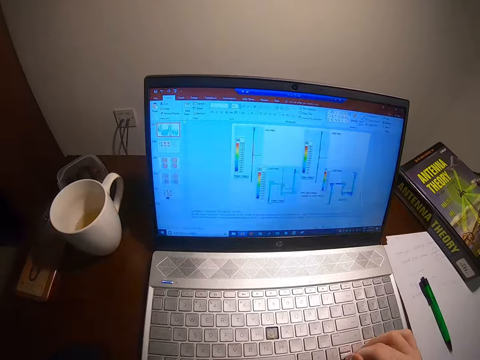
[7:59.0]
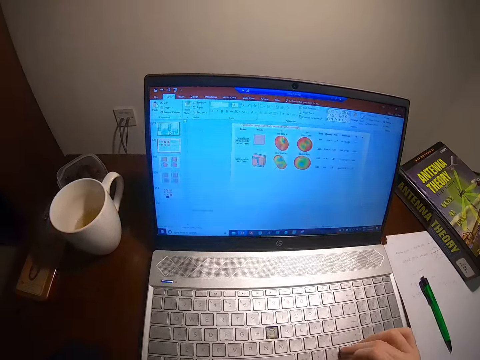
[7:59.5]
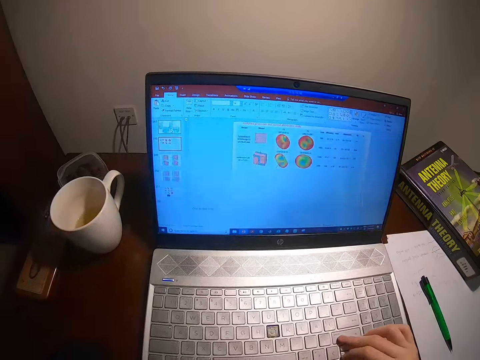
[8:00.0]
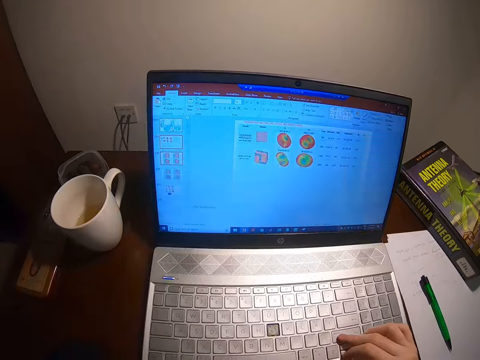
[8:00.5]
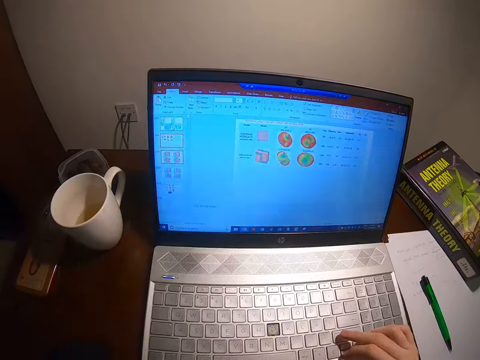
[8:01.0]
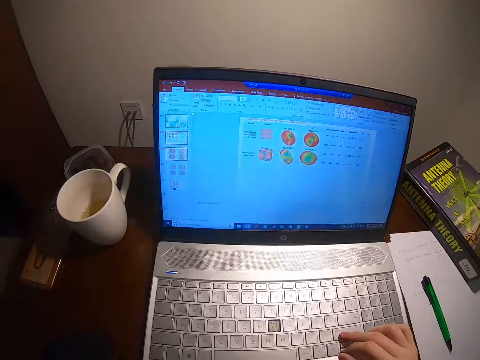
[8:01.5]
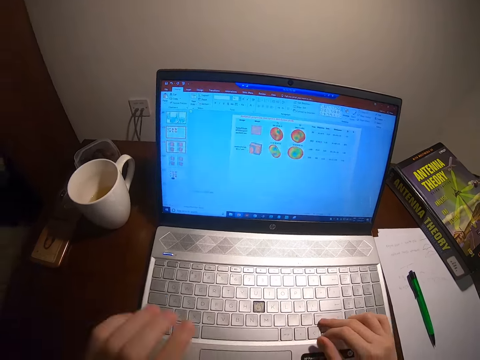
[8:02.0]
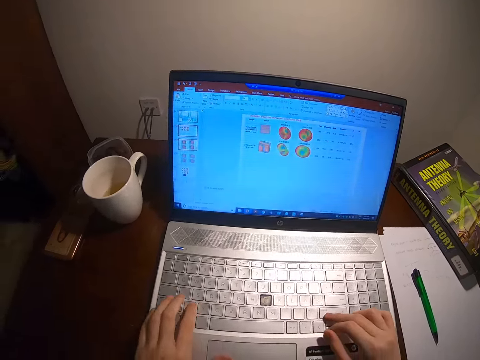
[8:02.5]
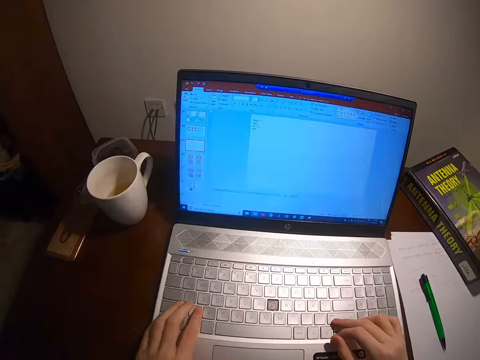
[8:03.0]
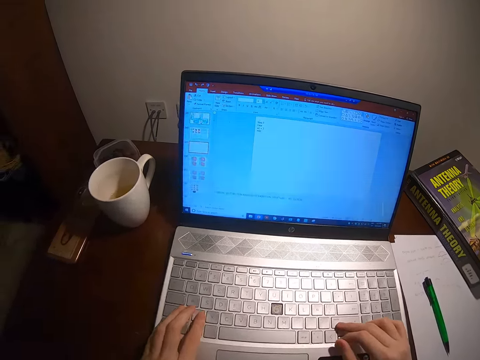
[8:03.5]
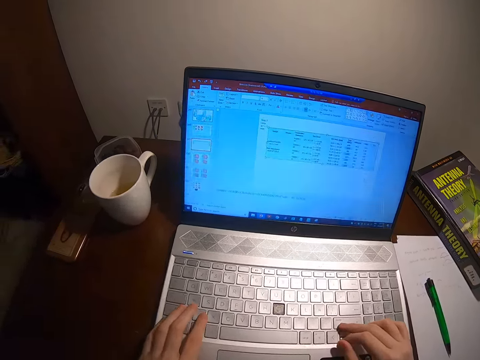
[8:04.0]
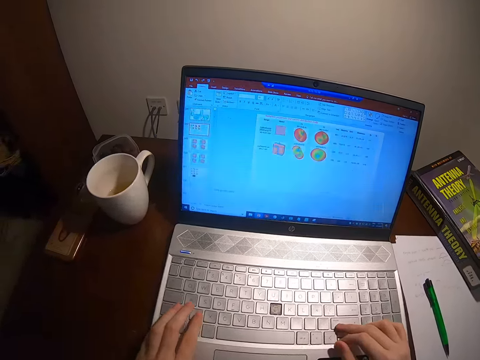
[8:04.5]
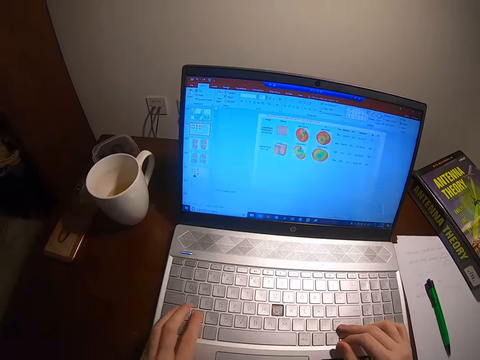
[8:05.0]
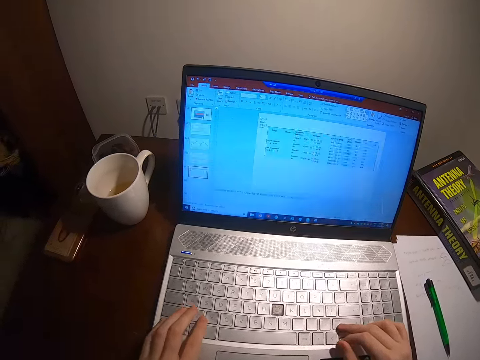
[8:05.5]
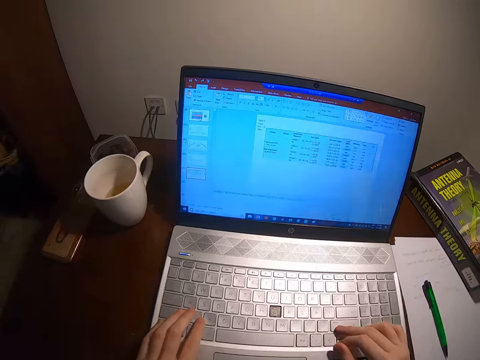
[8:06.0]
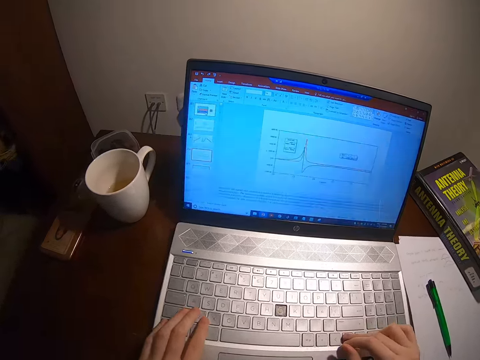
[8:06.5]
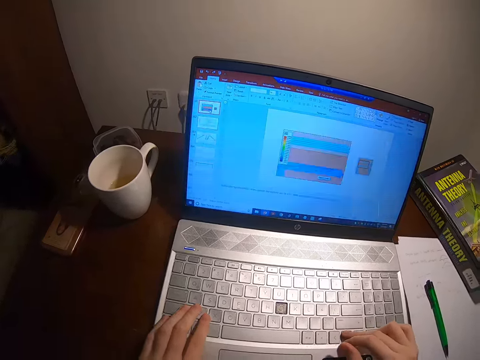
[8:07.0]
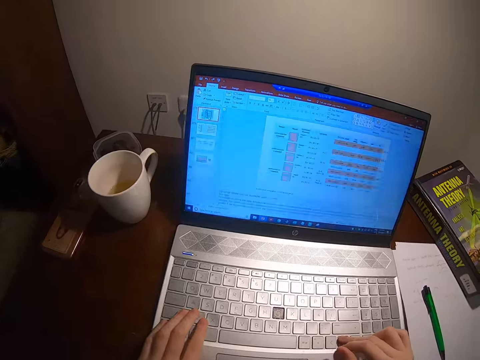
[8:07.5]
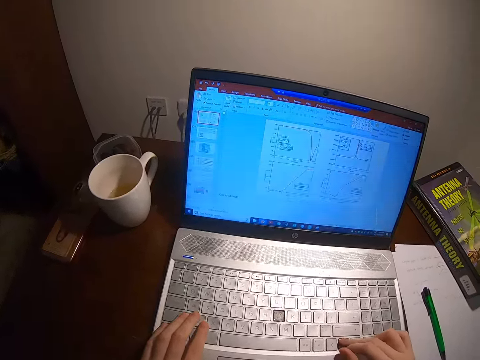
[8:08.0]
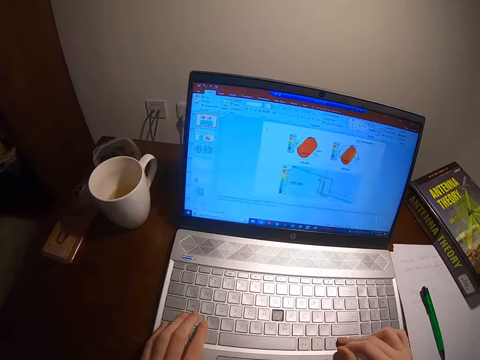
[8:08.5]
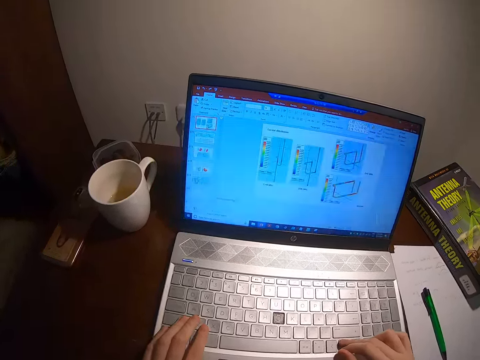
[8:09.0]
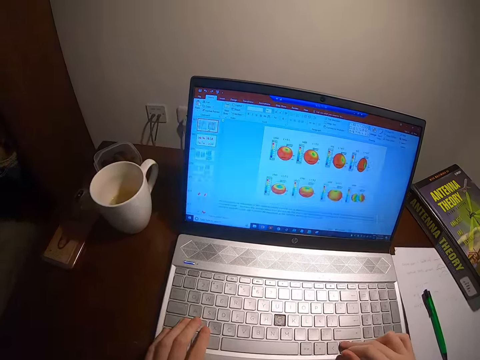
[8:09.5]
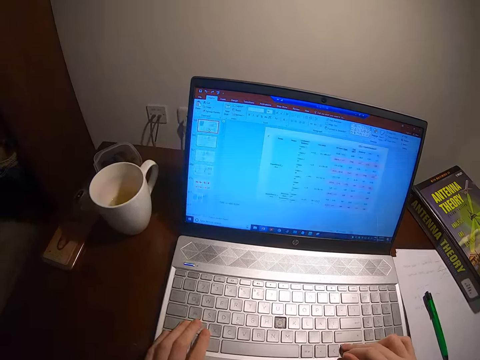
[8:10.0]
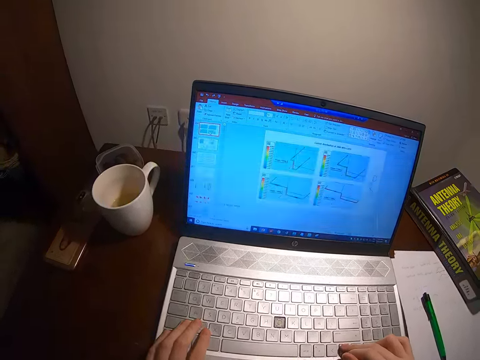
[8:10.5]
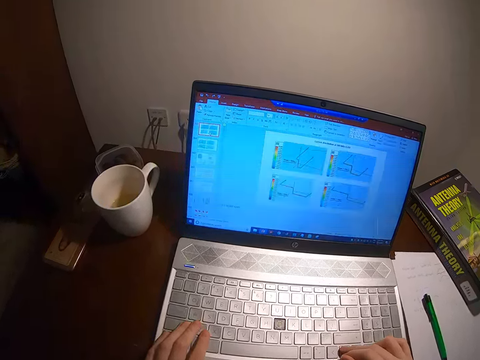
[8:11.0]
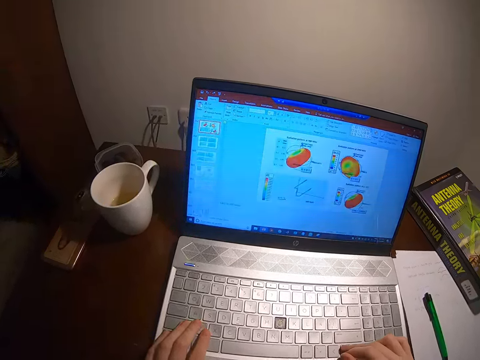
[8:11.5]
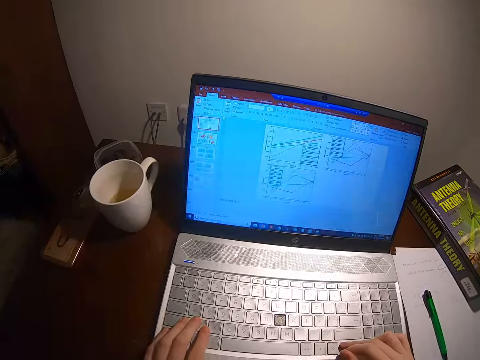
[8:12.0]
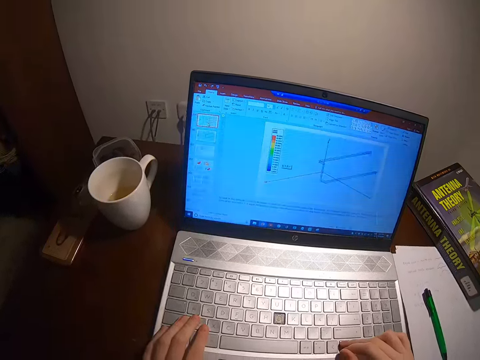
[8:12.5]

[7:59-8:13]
The camera wearer watches the laptop. They browse the laptop.

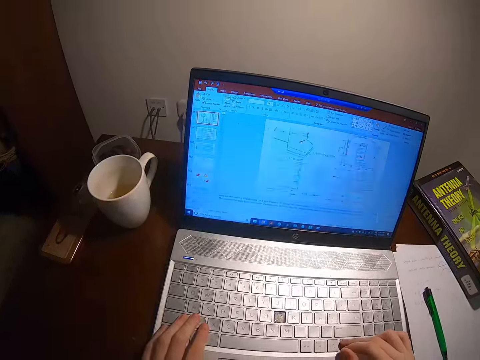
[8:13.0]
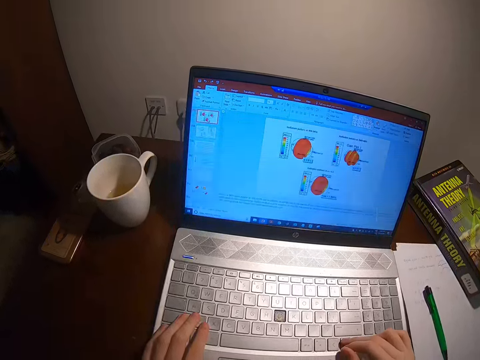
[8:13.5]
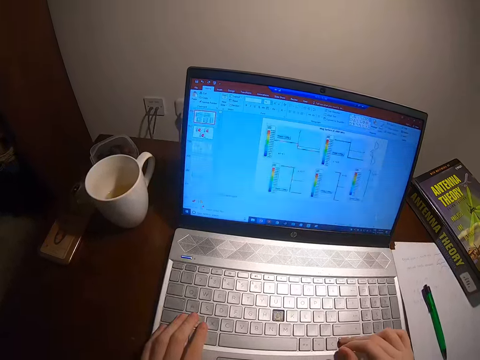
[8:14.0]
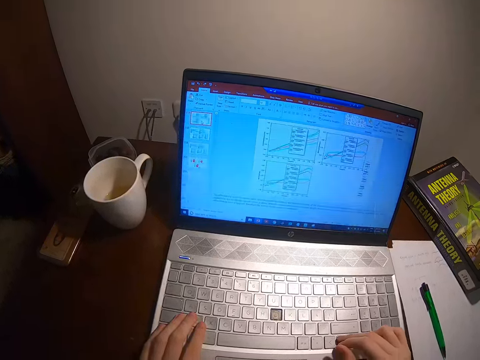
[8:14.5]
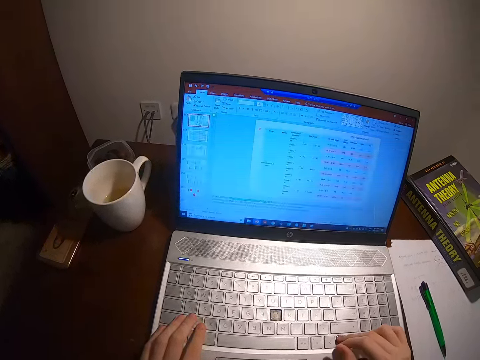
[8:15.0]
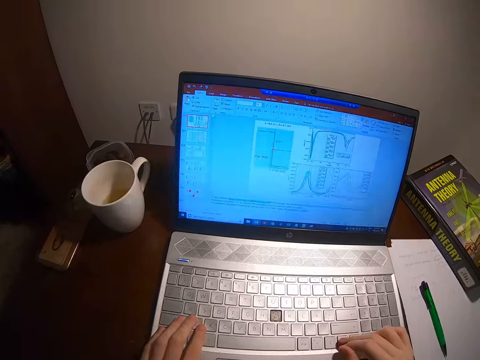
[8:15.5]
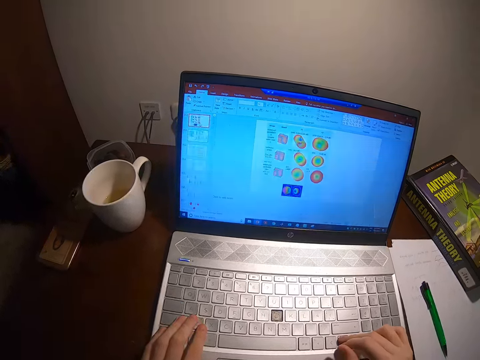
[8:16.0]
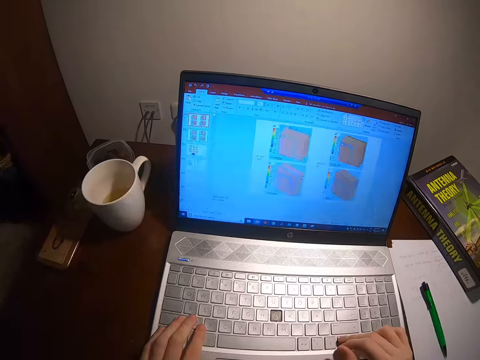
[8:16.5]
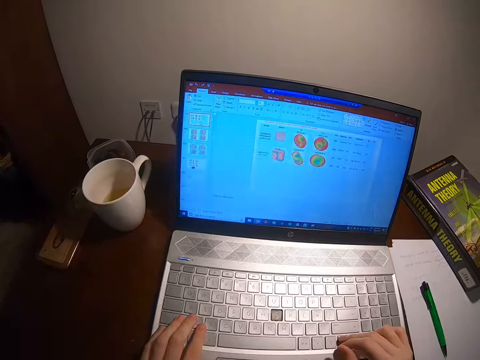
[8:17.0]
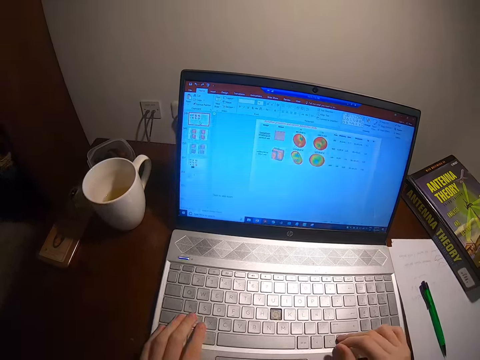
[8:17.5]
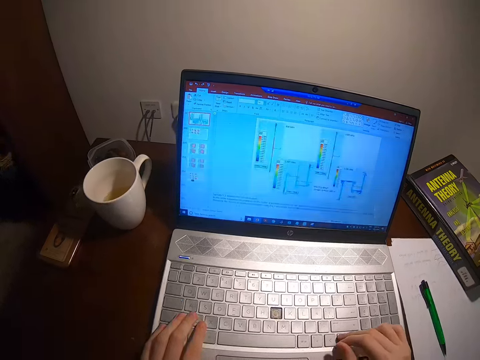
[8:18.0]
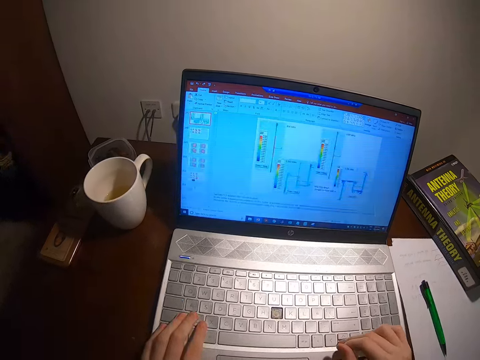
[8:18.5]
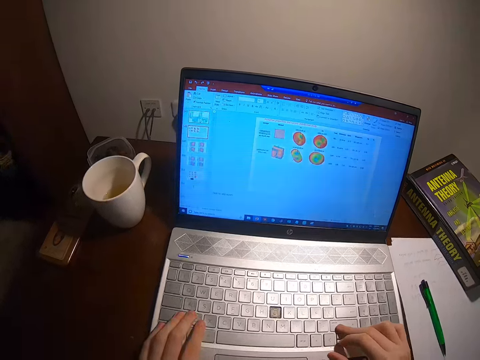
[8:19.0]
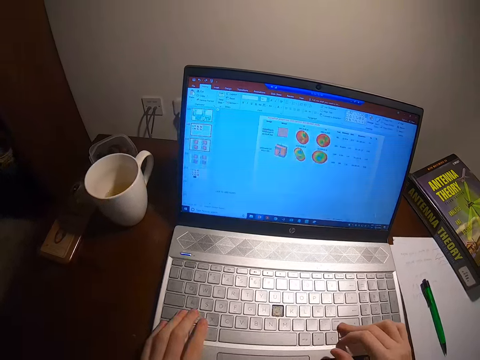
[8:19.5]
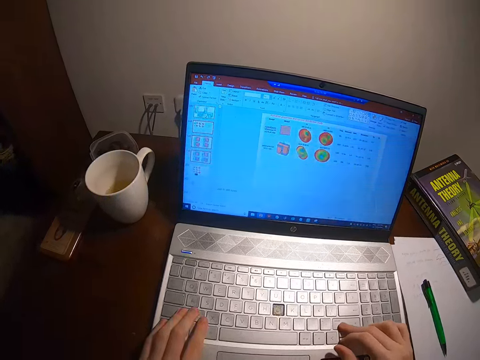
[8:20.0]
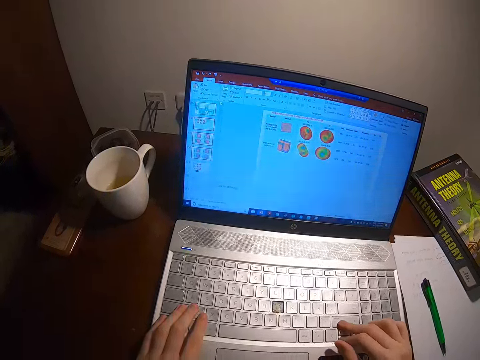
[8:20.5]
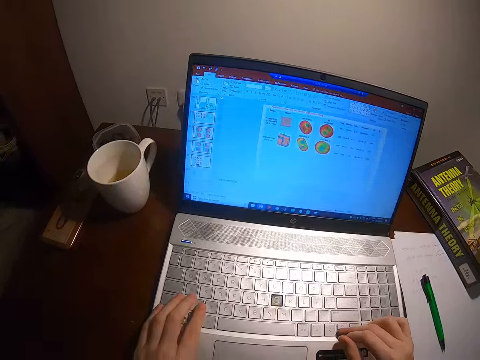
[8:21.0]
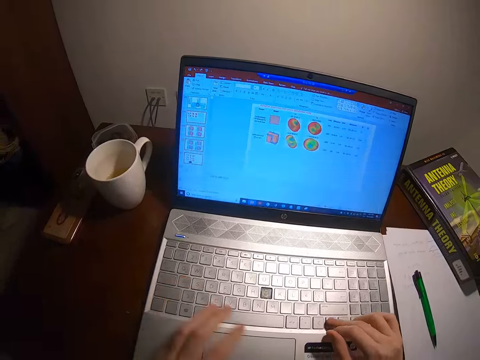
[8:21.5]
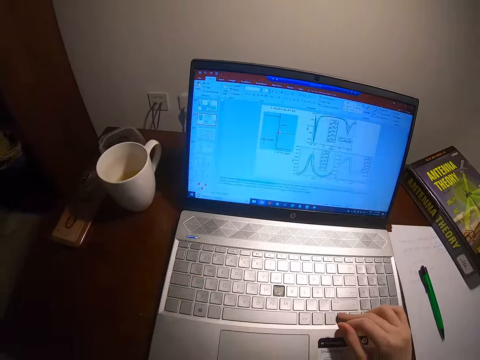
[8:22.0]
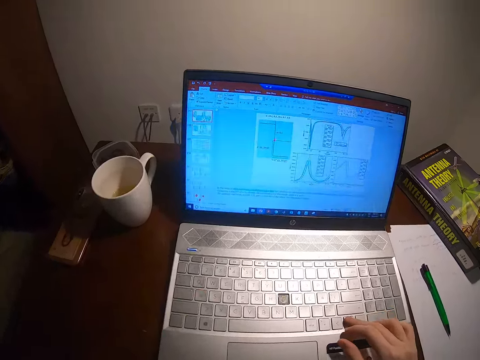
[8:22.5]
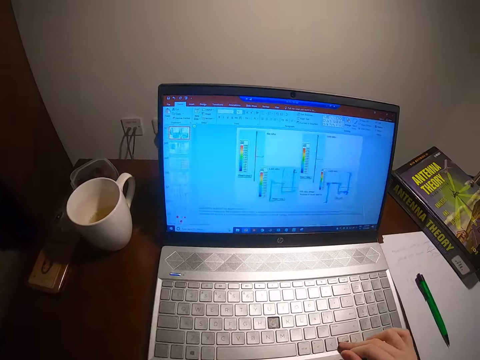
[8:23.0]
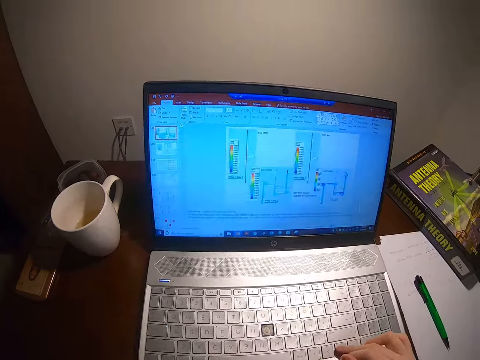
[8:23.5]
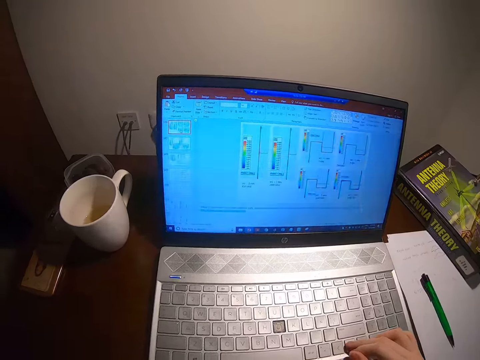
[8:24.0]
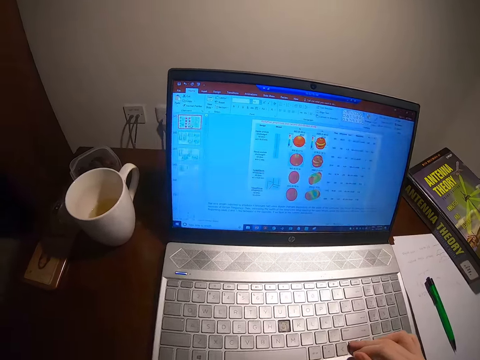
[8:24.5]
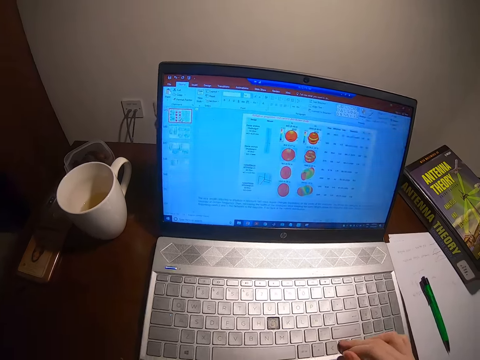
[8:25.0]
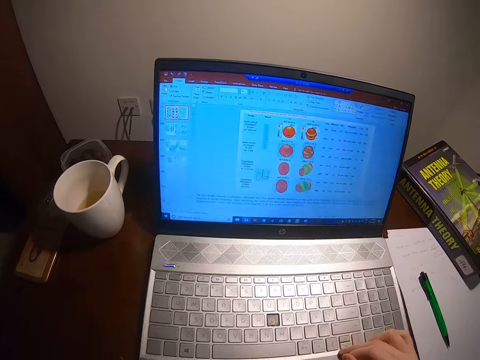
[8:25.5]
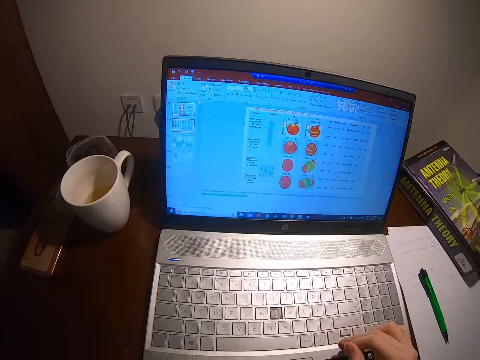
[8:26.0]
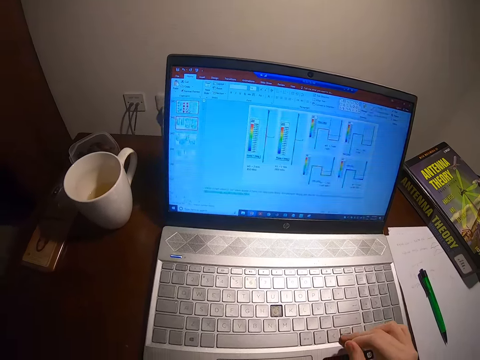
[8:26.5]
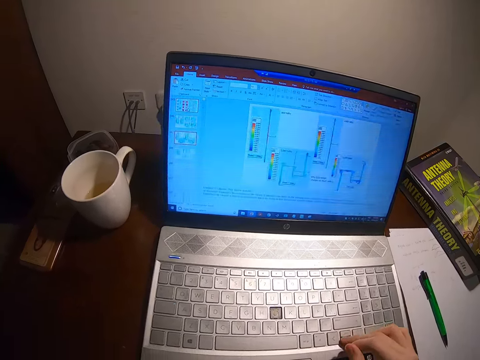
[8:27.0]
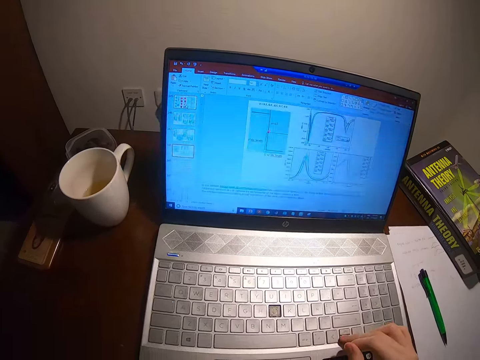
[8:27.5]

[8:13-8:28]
The camera wearer watches the laptop. They browse the laptop.
